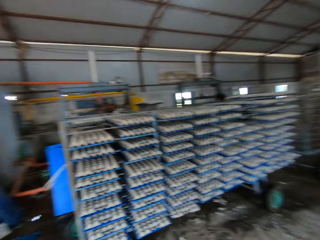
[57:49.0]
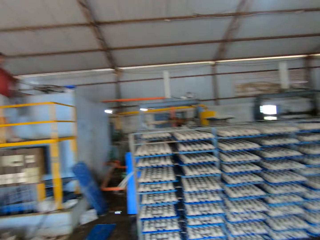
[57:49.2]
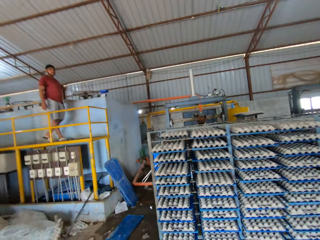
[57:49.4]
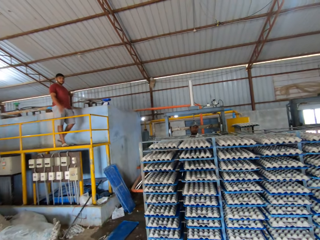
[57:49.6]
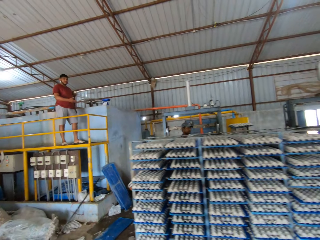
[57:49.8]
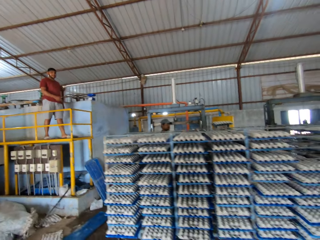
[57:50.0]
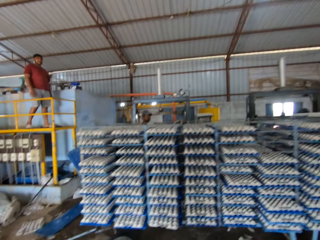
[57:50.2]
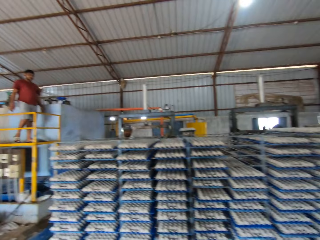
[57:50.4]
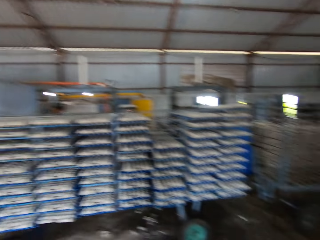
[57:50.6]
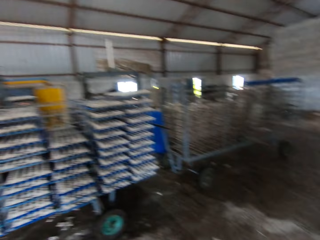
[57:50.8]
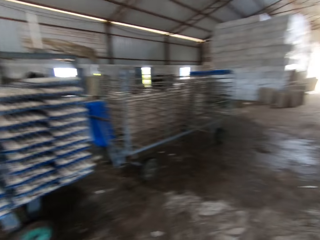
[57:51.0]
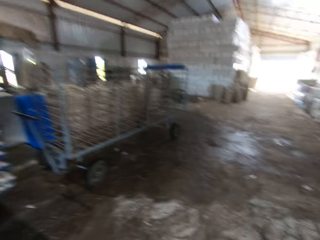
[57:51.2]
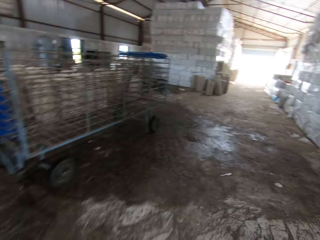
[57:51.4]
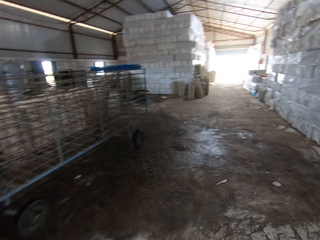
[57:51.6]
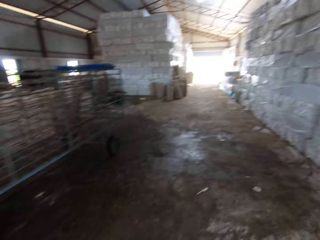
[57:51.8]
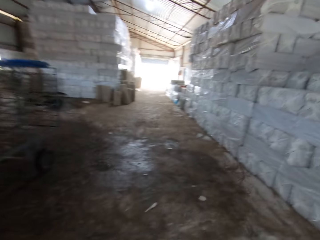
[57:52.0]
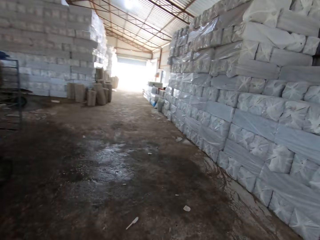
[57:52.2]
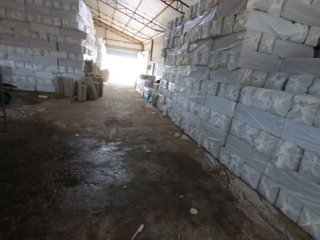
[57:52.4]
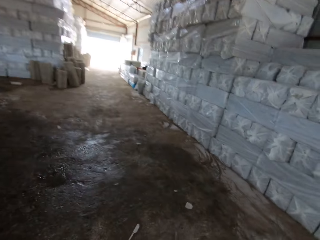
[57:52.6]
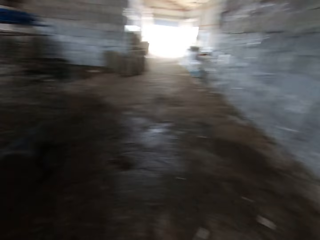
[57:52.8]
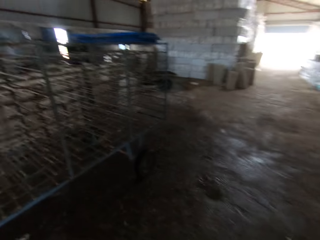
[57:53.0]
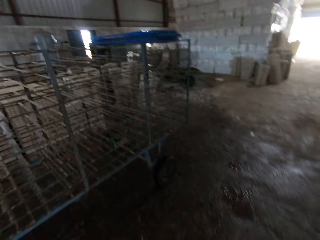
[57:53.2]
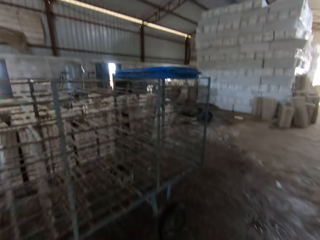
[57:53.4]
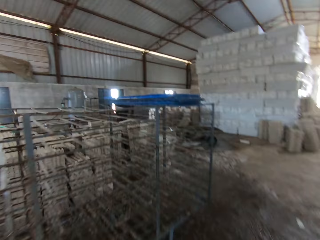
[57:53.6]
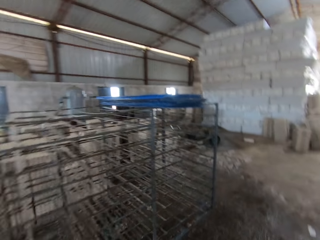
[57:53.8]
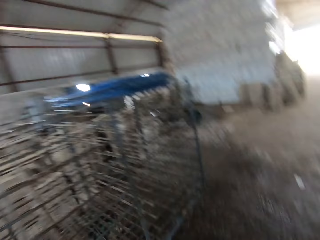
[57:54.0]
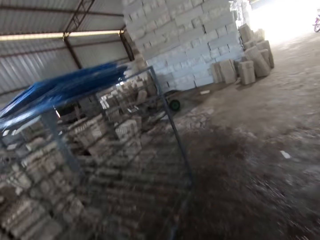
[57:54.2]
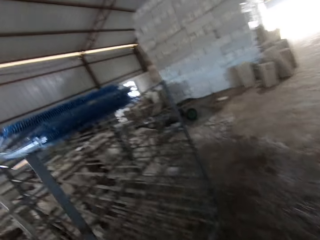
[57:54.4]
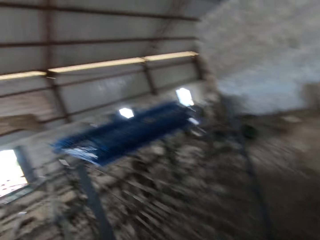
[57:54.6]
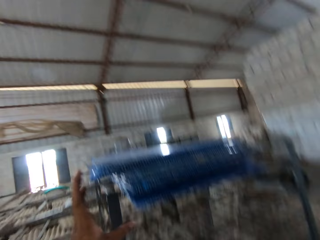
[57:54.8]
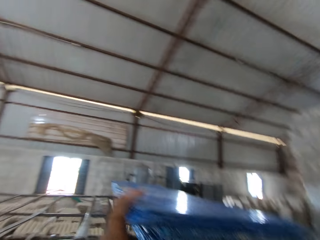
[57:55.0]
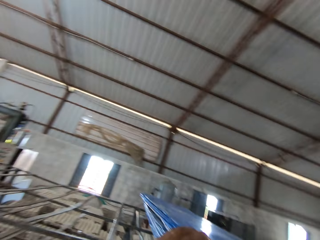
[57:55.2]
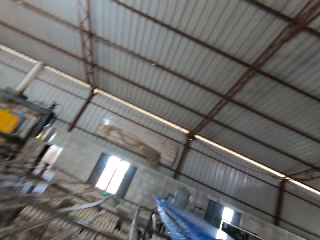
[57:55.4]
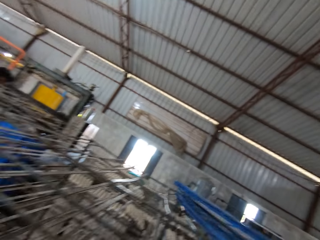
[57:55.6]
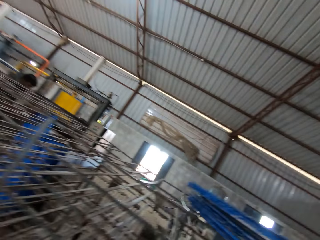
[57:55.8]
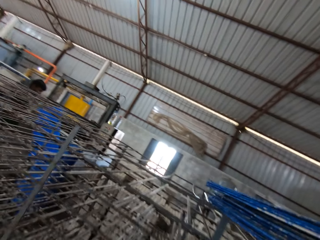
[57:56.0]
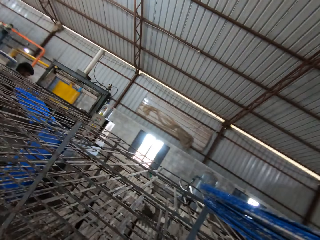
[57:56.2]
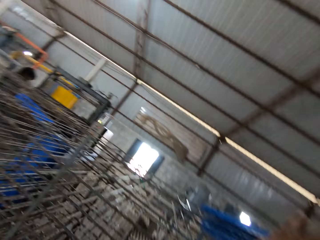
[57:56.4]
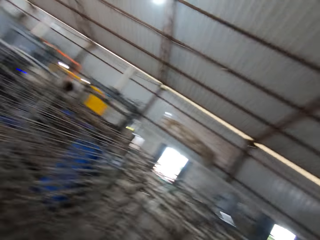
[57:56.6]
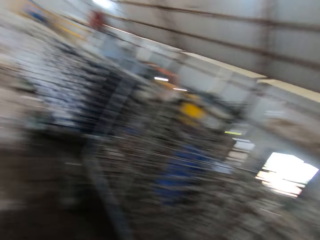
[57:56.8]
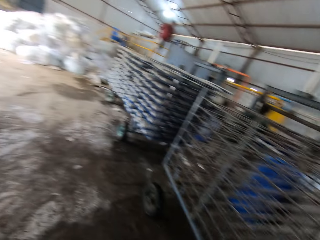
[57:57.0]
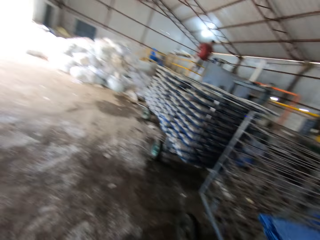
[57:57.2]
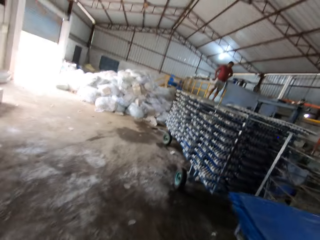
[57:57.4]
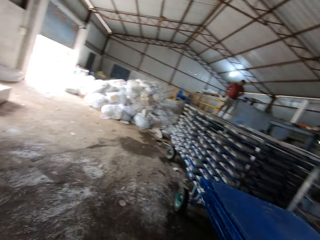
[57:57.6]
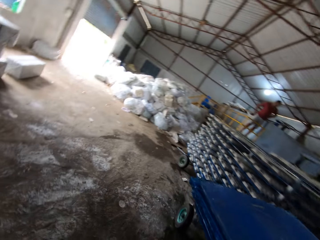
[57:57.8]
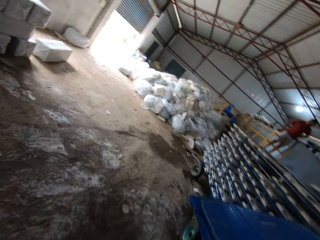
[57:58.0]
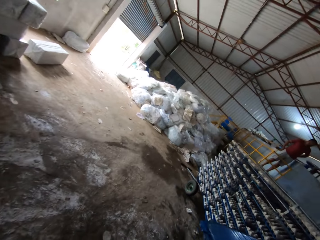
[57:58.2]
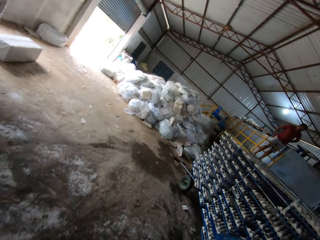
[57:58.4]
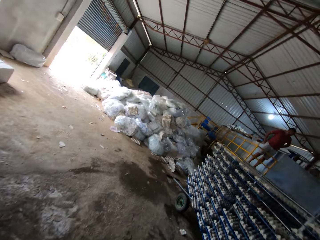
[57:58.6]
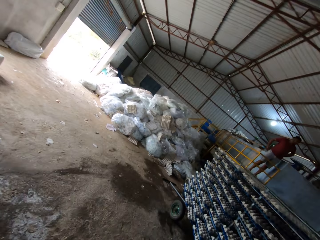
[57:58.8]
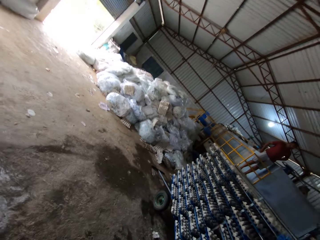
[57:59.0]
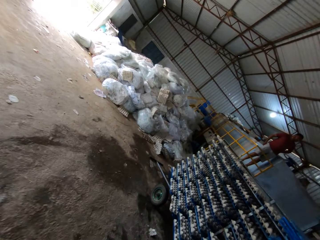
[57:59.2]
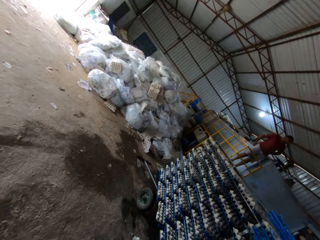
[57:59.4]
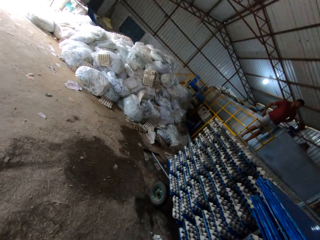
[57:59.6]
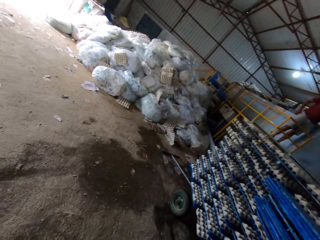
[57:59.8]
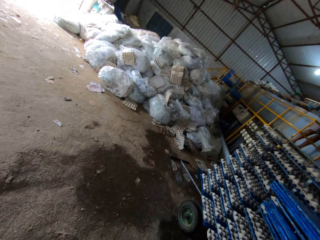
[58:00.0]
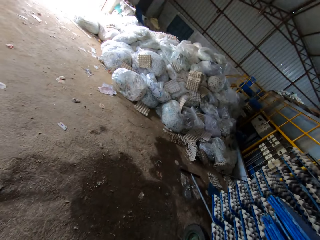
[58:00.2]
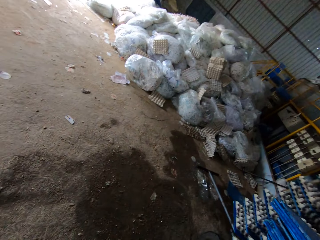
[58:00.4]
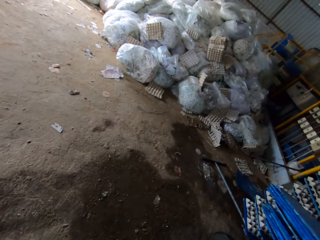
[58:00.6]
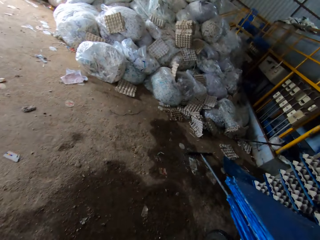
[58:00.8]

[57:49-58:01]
The camera wearer carries a polypropylene plastic from the crate rack with both hands.

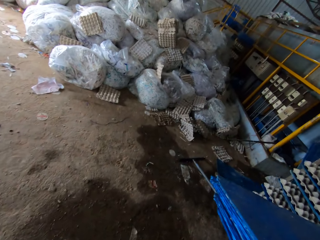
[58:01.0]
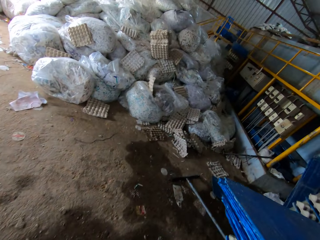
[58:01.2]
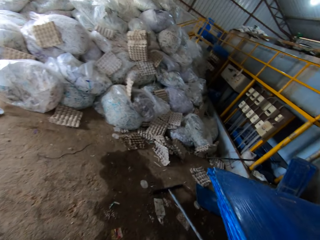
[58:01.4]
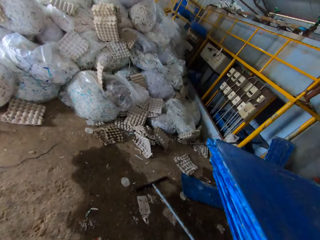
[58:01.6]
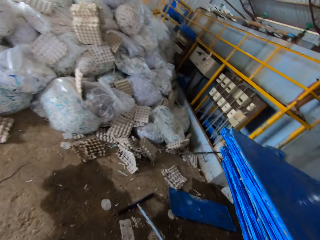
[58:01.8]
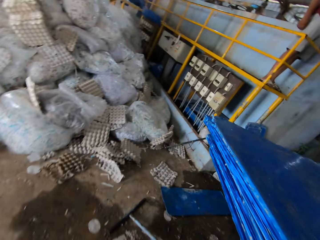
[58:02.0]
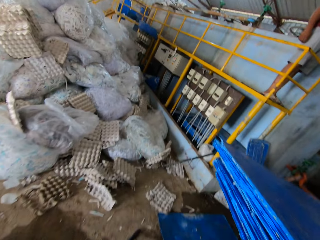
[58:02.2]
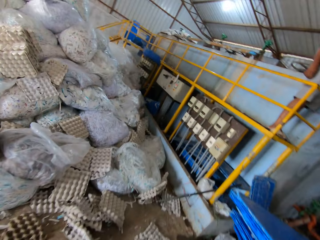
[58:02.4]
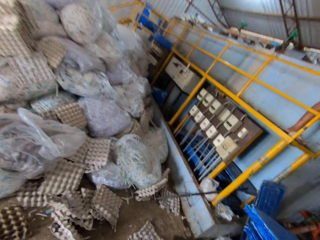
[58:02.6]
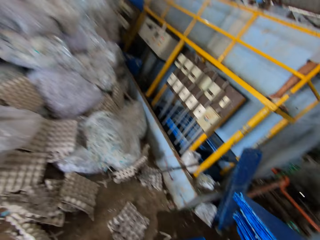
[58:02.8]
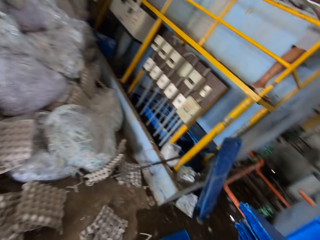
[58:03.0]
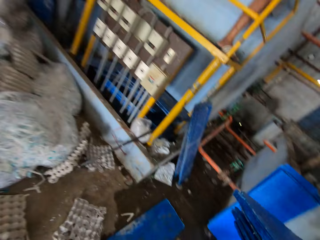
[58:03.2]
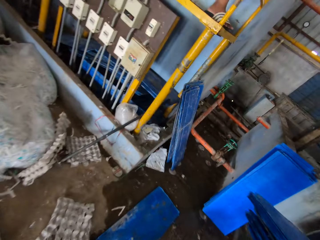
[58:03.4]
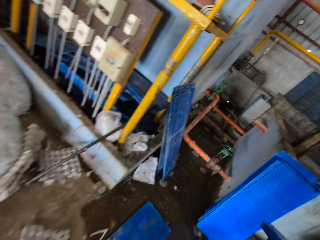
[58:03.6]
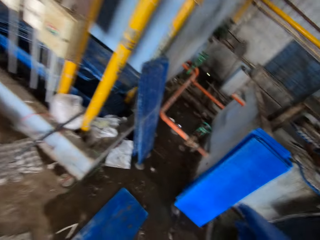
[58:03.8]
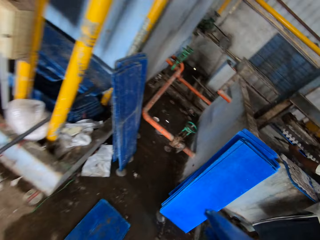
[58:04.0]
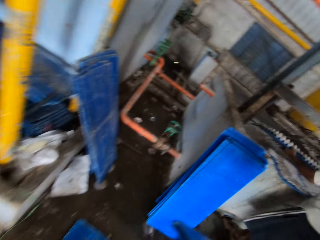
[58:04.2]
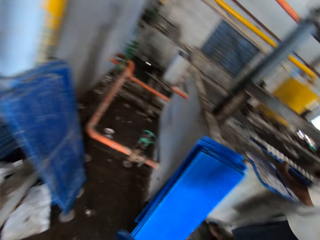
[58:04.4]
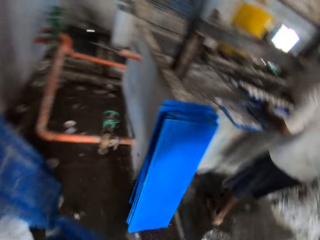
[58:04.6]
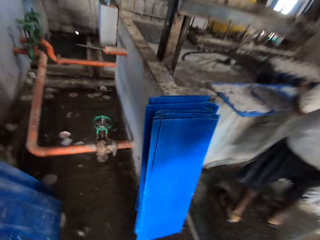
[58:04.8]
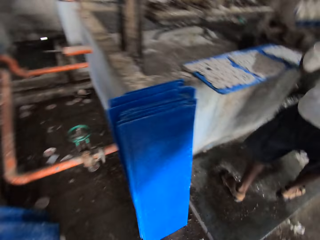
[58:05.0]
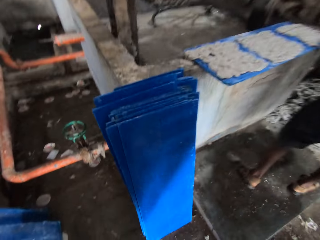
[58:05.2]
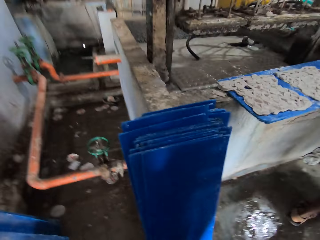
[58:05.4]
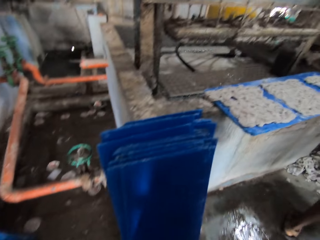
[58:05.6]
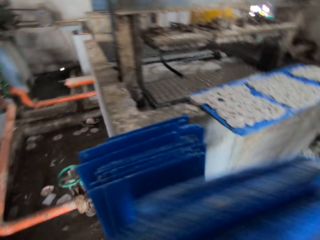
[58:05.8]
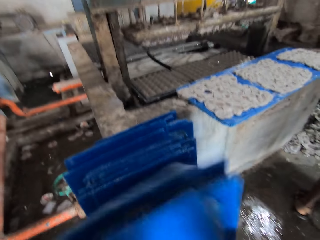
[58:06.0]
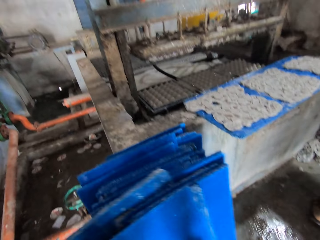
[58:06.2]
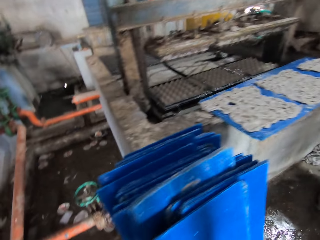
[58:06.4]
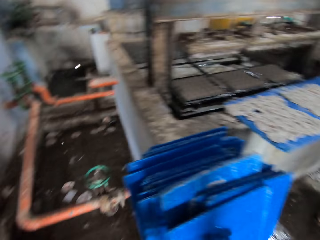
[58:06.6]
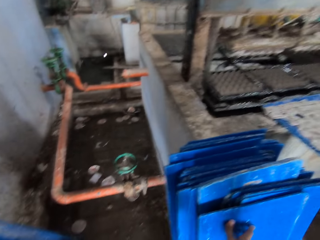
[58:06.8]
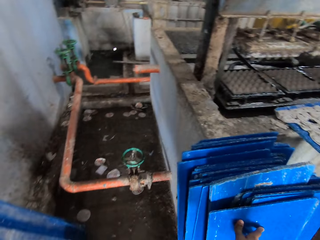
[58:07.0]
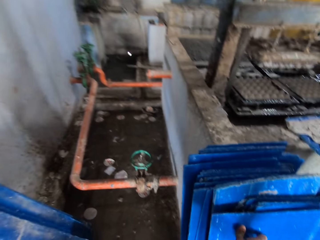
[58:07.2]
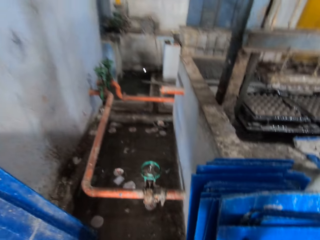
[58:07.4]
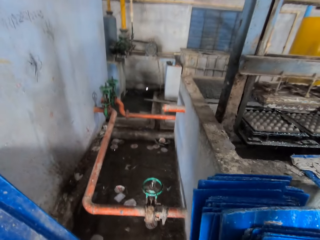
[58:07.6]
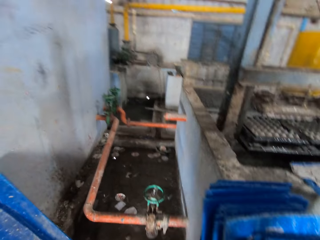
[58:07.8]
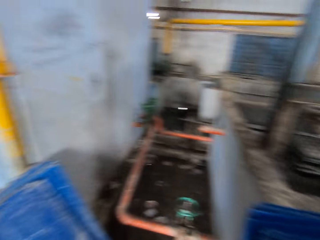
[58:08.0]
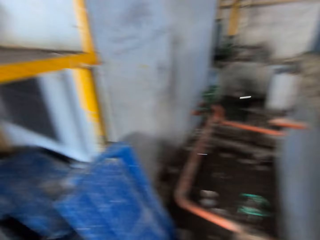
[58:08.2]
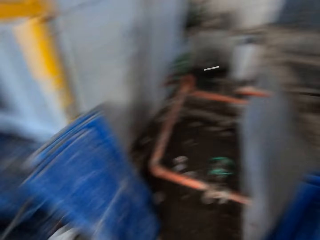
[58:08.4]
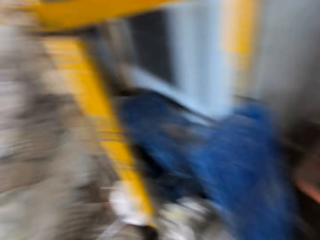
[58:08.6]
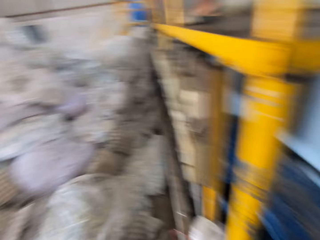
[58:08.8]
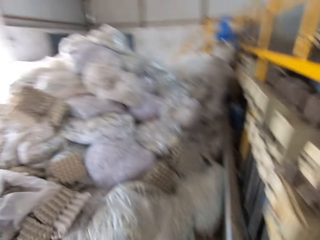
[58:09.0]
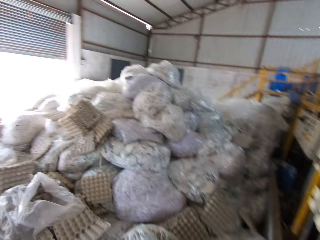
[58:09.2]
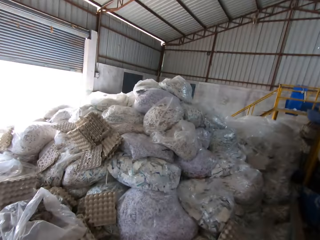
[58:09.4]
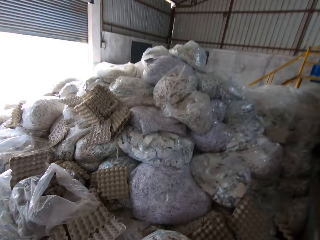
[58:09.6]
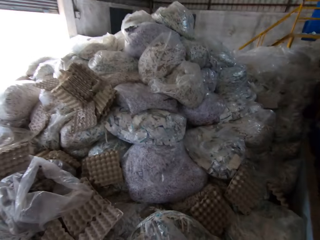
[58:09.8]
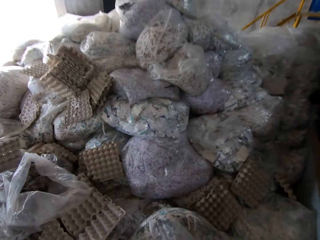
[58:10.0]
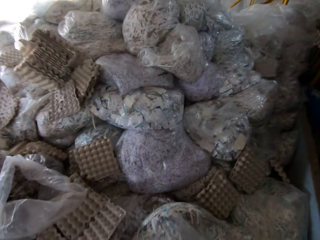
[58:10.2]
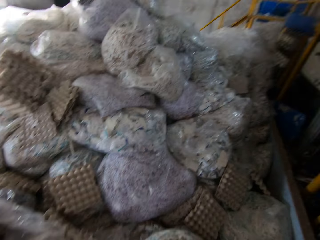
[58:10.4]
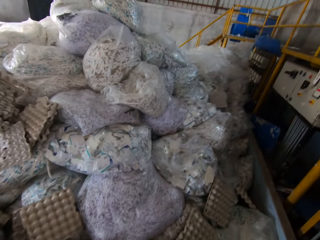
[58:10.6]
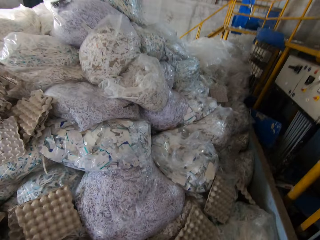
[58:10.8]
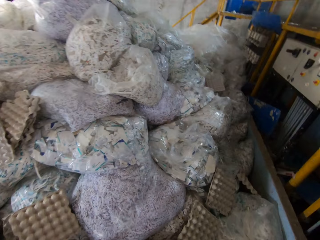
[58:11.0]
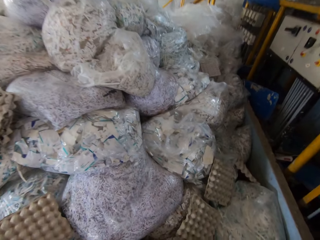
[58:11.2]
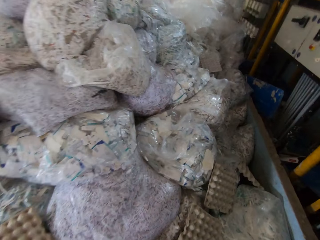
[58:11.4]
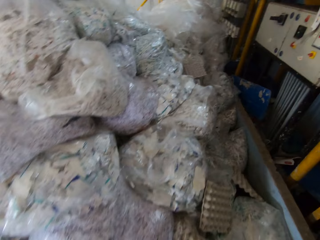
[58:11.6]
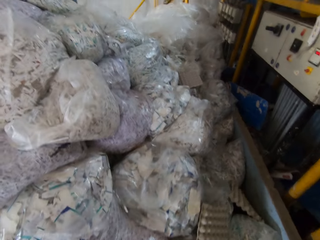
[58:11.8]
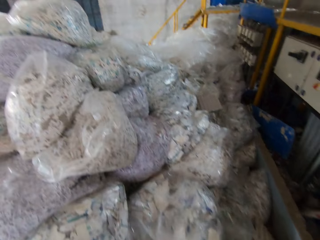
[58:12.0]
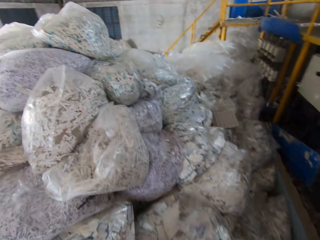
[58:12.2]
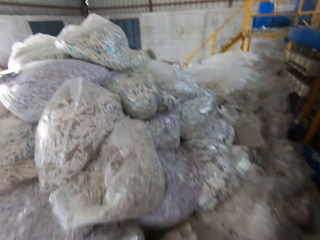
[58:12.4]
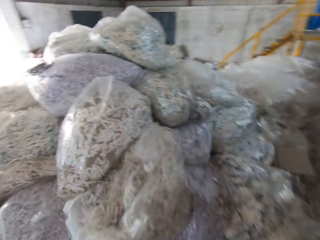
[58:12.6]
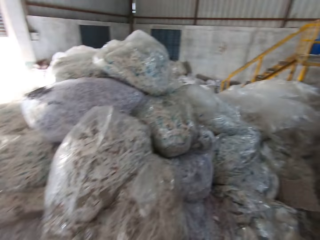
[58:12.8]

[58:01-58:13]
The man picks the egg crate on the polypropylene plastic with both hands. The camera wearer drops the polypropylene plastic on the floor with both hands.
